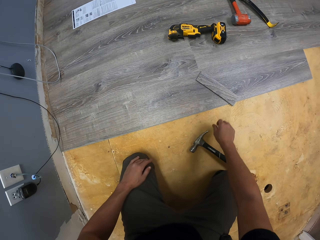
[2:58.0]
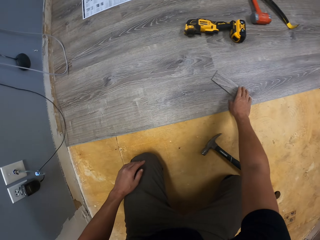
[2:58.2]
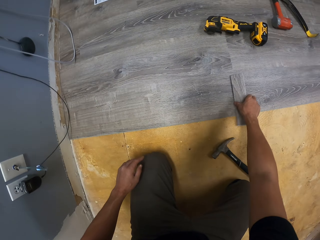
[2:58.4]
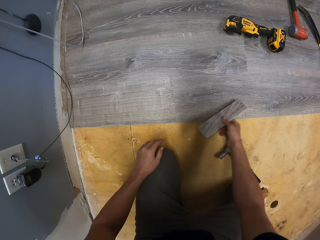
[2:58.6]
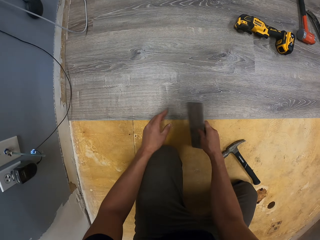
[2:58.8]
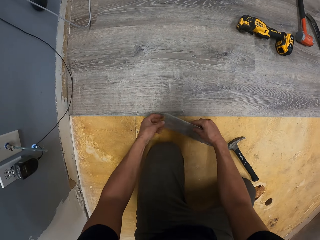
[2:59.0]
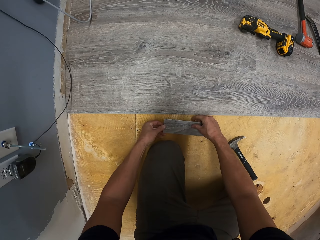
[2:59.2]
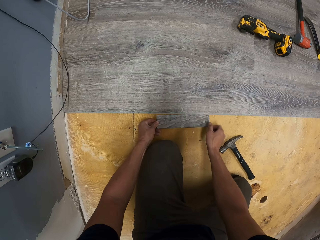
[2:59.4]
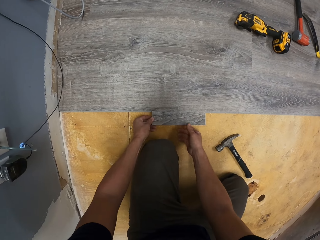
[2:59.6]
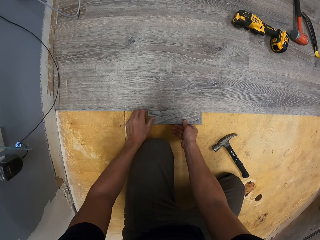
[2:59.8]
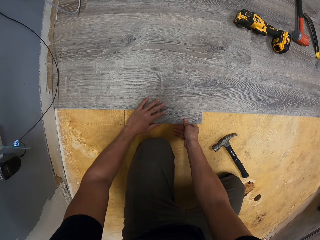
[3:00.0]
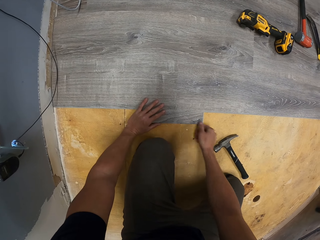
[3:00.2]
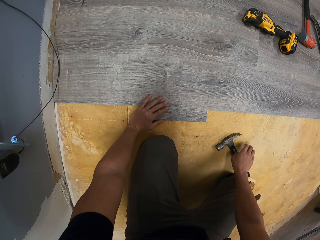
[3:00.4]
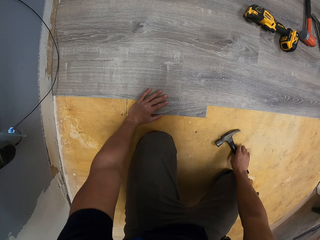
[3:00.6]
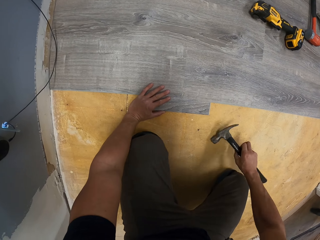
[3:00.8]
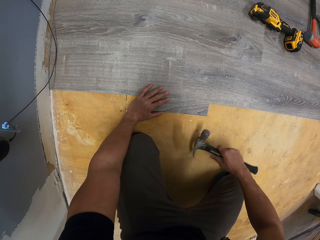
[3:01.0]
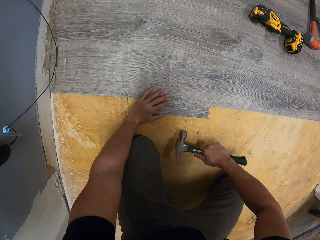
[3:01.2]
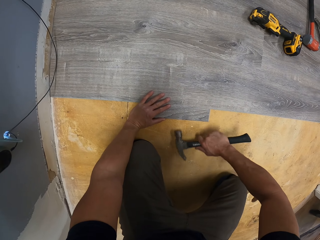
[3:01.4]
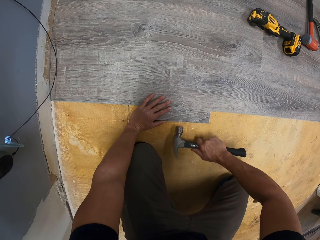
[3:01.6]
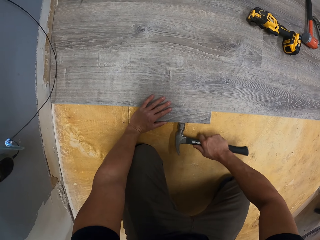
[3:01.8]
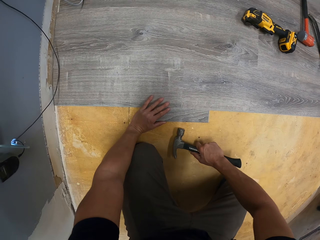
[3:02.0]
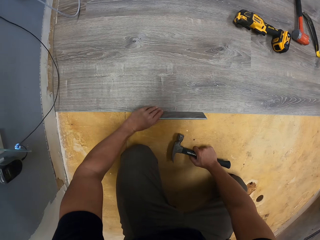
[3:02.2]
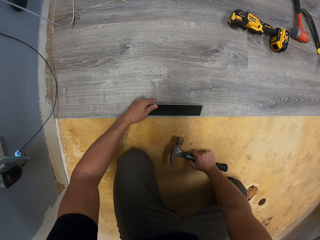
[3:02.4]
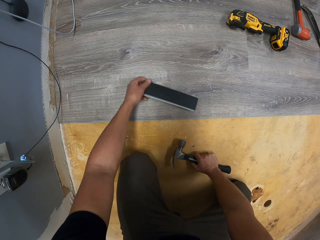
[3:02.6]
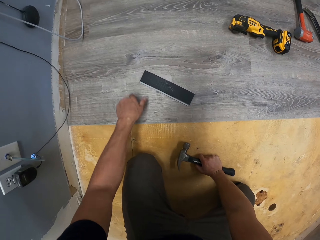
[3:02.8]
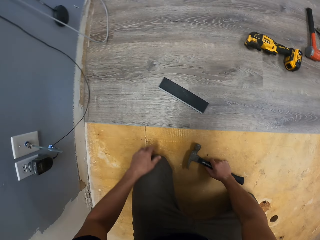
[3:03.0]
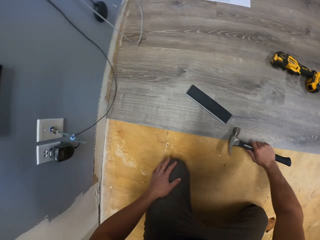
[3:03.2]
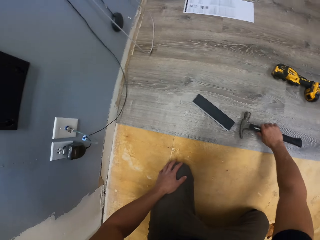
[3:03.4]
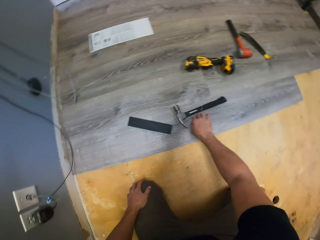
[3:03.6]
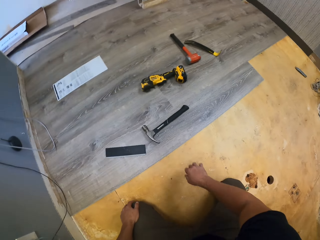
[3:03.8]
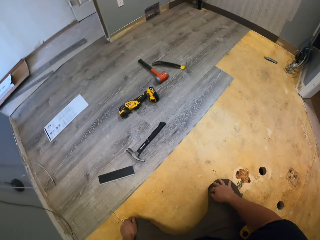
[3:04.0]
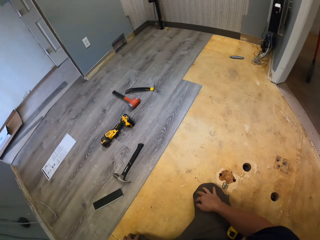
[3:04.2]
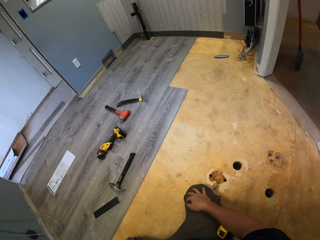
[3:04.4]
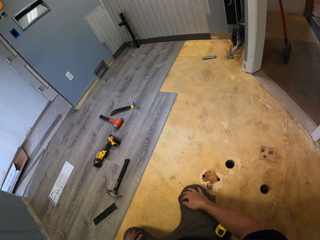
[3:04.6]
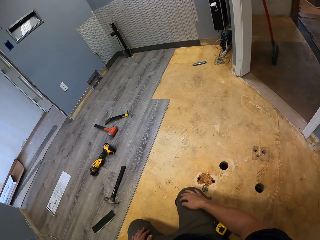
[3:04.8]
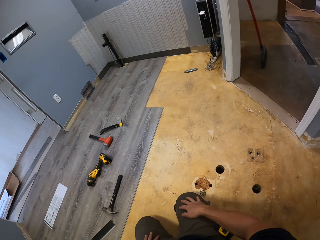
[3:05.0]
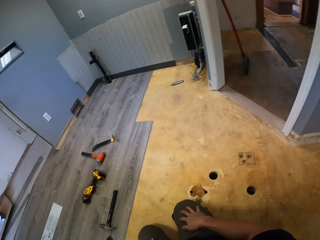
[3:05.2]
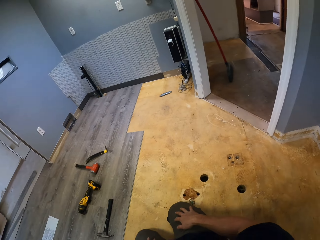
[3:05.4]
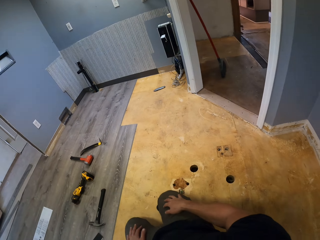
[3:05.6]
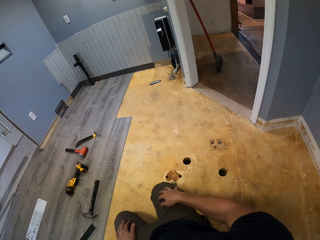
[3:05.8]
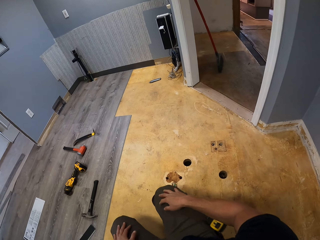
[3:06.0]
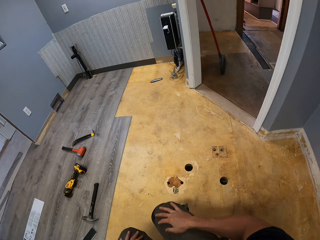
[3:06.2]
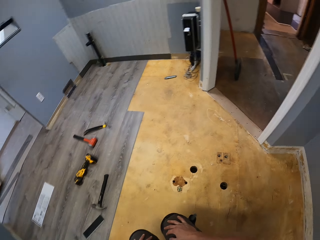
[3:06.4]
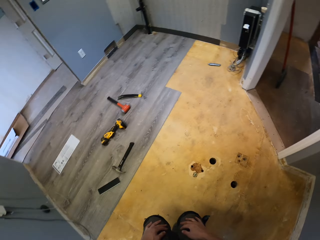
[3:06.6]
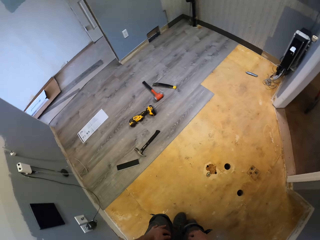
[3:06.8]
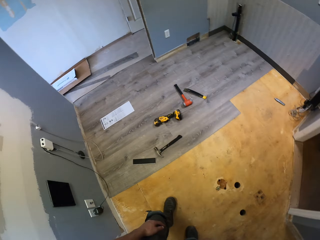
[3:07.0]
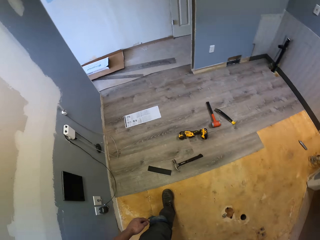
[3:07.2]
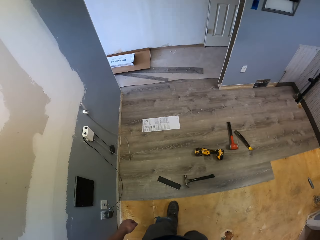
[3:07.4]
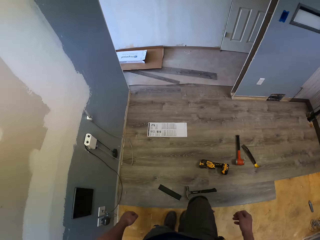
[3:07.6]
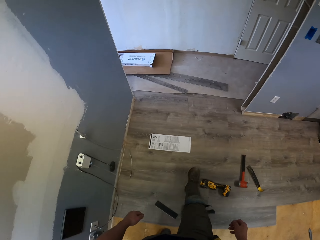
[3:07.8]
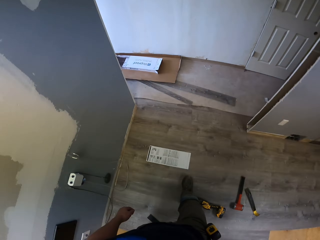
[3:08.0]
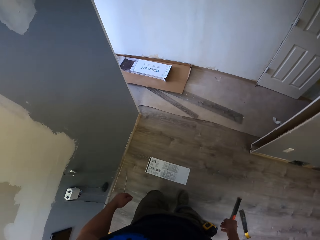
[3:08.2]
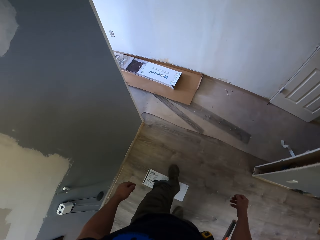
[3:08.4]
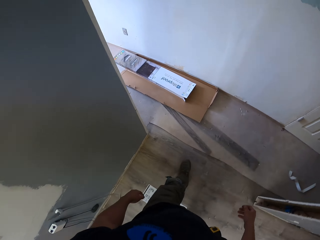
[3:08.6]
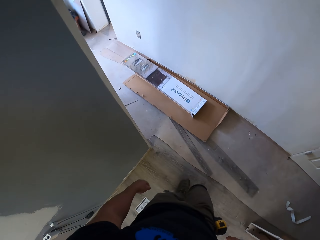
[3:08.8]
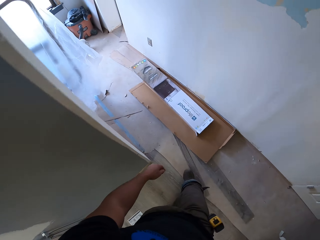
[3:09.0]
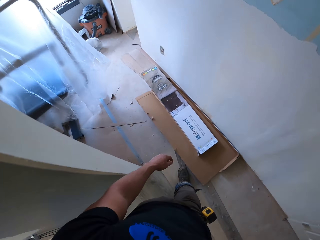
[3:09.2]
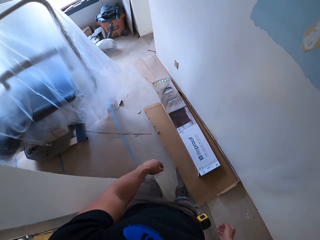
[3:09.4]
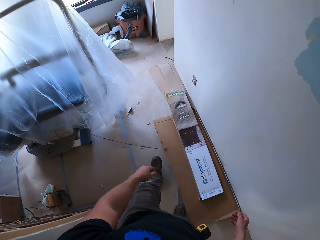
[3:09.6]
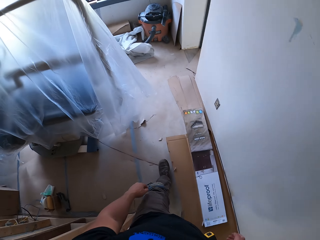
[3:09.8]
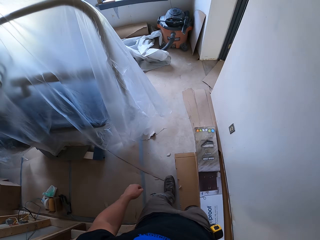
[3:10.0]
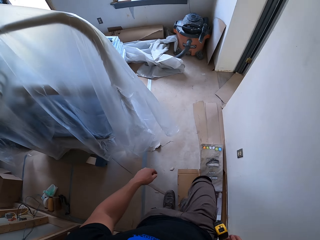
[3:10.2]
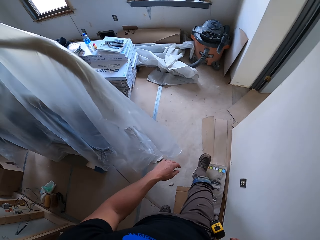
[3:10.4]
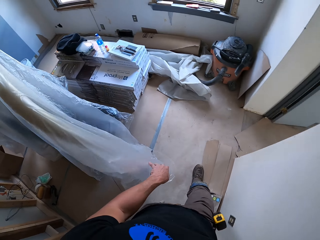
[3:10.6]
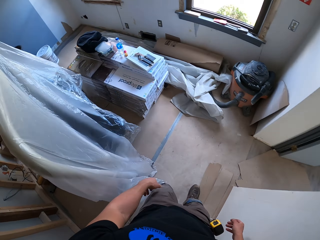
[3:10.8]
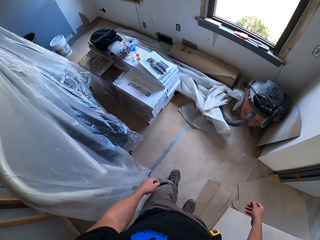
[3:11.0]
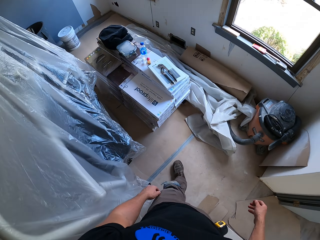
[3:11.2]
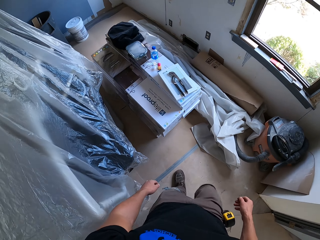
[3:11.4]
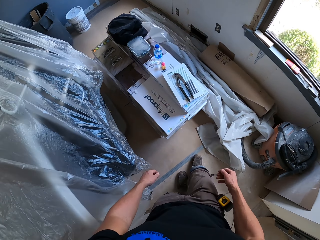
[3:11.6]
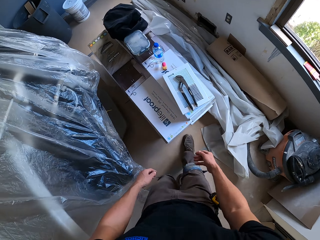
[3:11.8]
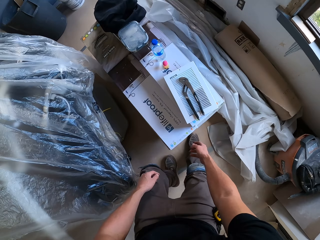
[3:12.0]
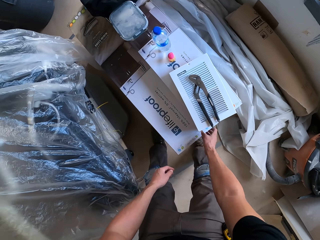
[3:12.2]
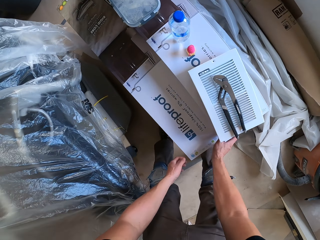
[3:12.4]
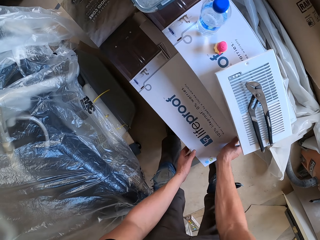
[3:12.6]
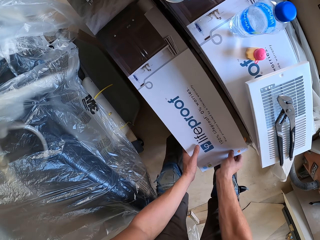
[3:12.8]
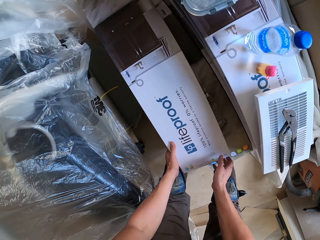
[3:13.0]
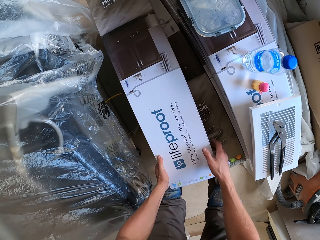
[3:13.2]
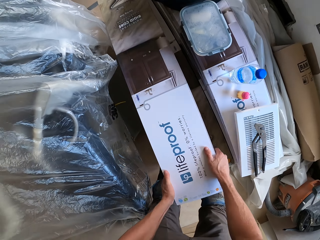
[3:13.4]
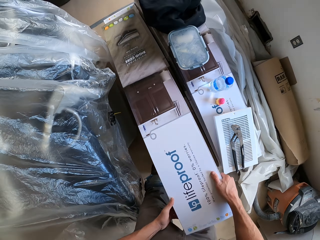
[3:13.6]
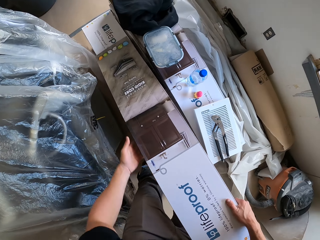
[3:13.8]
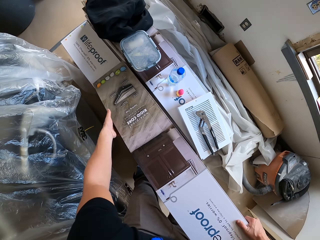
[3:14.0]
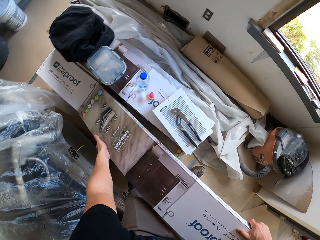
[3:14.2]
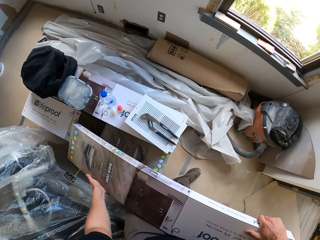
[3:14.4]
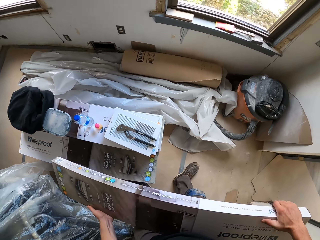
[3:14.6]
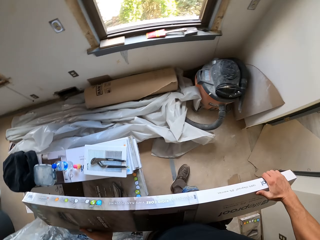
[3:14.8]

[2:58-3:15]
The camera wearer drops the hammer on the floor. They pick up a piece of tile, fit the piece of tile on the floor, and pick up a hammer. They hit the tiles with the hammer. They move the tile piece. They put a piece of wood and the hammer on the floor. They look around the room. They stand from the floor. They walk across the room. They take a box full of pieces of wood.

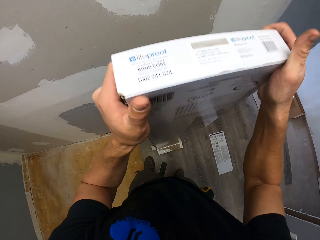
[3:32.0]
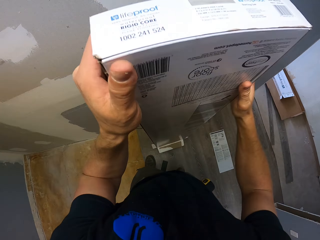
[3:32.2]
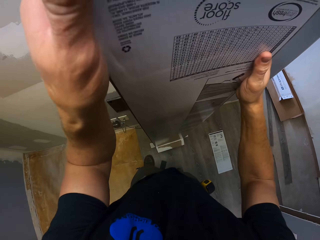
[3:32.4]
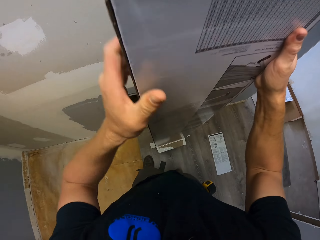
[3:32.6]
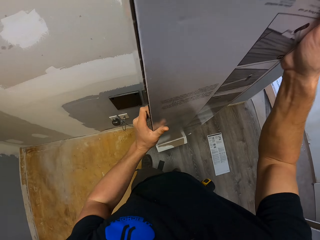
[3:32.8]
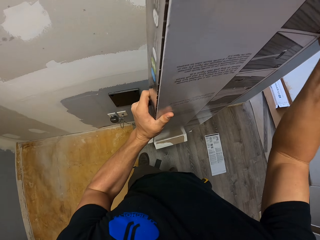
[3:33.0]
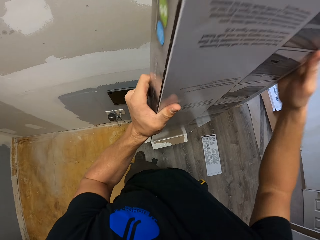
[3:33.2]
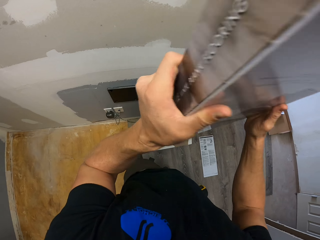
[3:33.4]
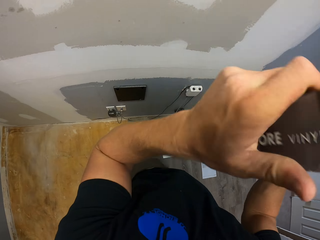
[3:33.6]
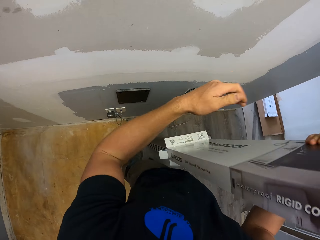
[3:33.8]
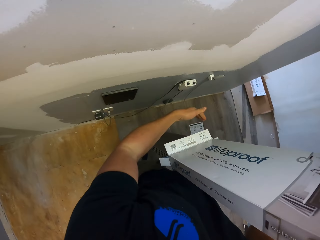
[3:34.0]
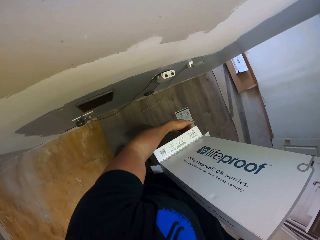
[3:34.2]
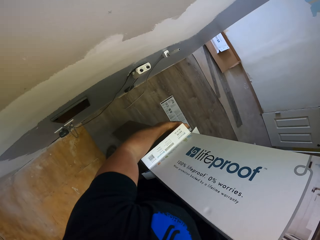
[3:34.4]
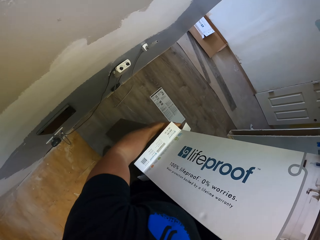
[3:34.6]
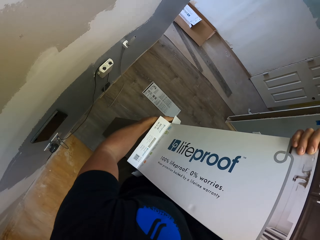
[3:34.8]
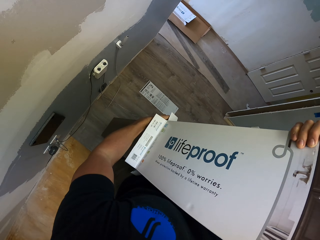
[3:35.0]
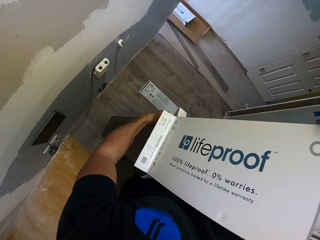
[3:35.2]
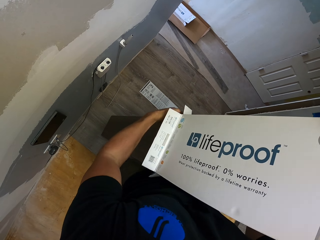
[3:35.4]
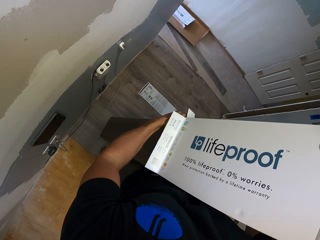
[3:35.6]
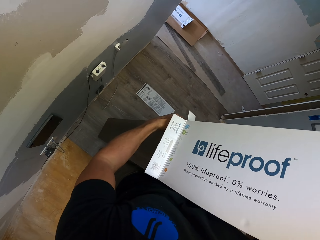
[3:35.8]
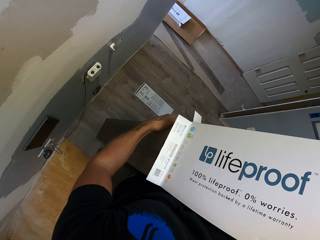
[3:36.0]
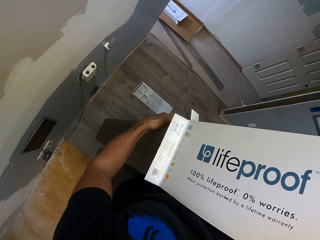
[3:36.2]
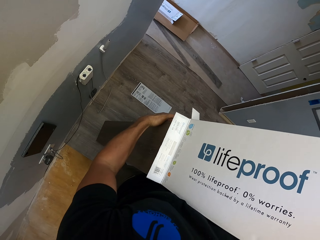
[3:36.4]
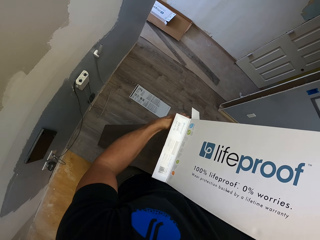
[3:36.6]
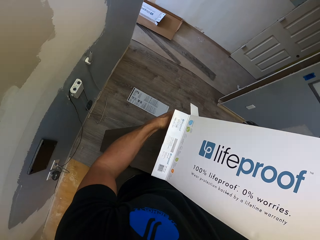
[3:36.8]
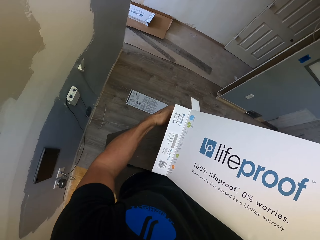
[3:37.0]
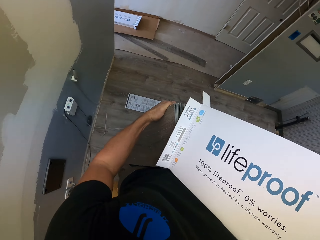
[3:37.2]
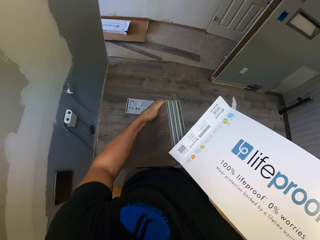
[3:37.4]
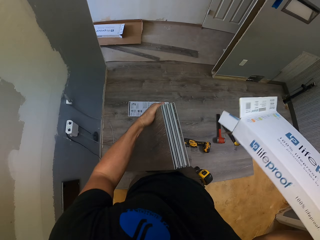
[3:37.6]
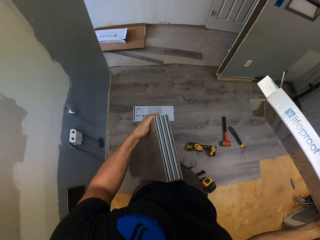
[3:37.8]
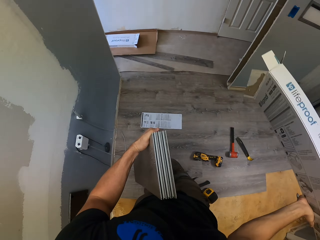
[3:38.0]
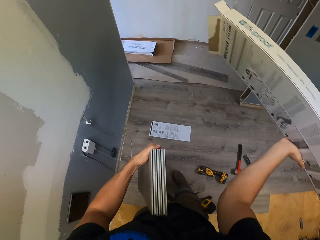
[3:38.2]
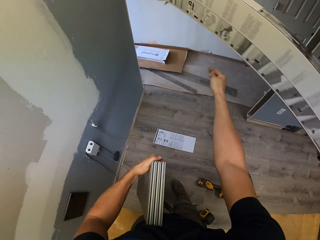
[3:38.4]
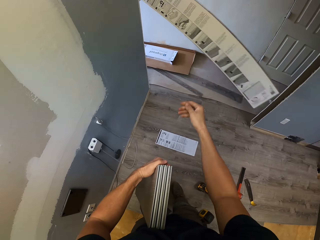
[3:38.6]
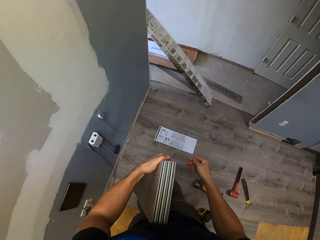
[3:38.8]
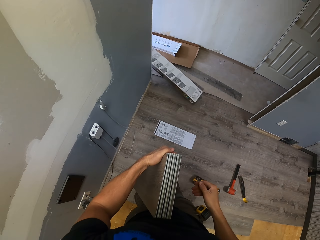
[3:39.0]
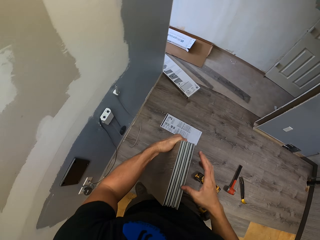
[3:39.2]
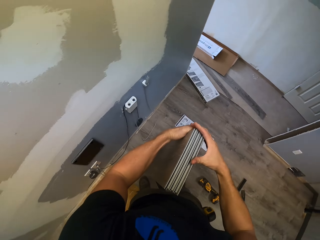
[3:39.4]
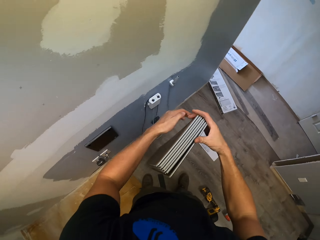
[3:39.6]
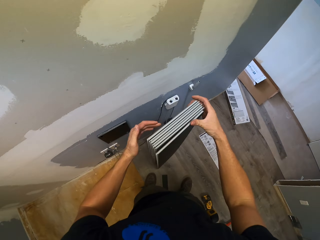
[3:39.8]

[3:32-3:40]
The camera wearer removes tiles from the box. They throw the box on the hallway.
